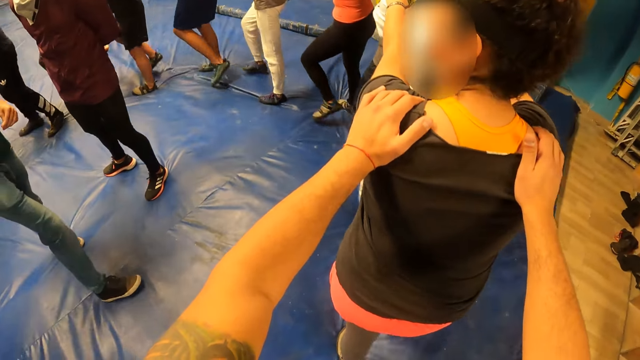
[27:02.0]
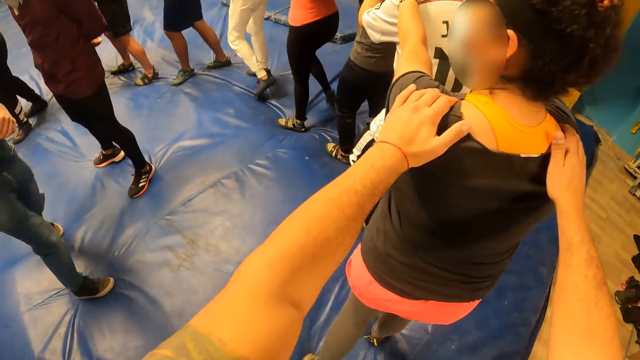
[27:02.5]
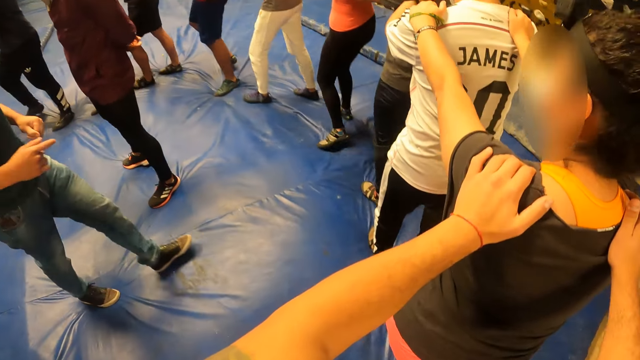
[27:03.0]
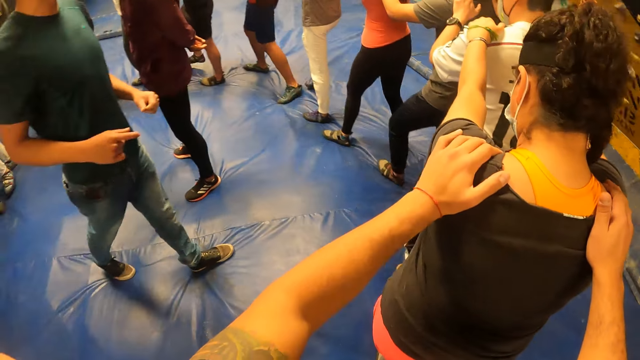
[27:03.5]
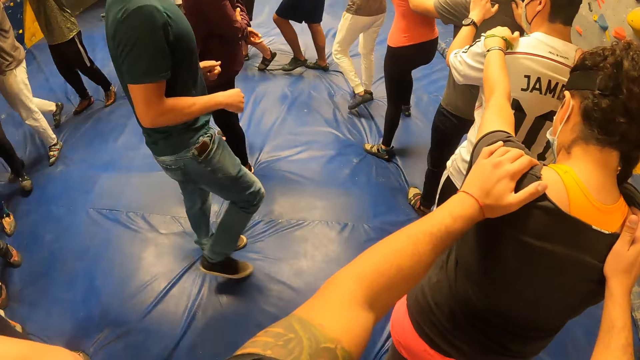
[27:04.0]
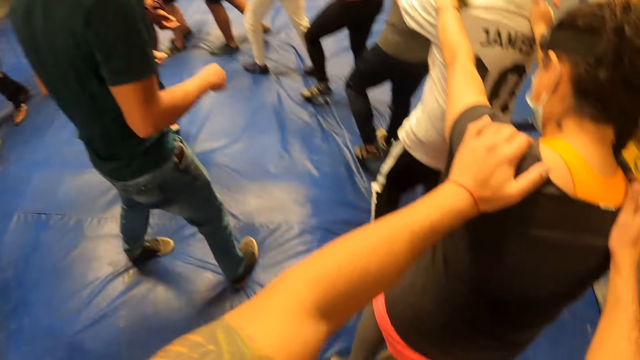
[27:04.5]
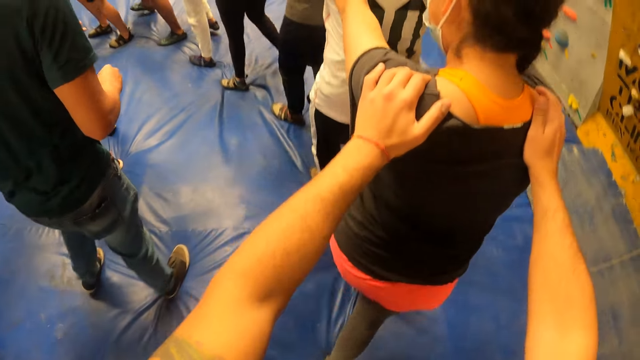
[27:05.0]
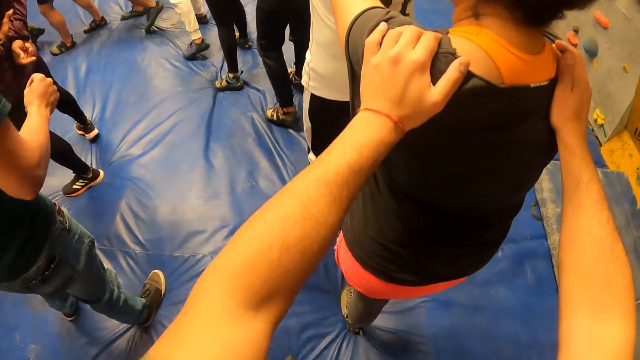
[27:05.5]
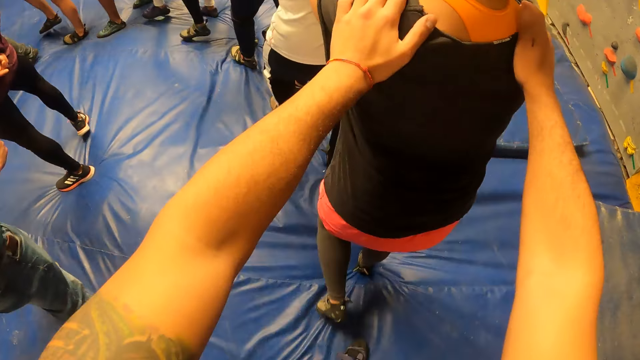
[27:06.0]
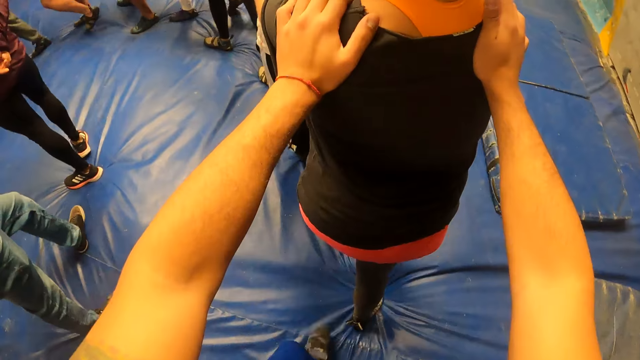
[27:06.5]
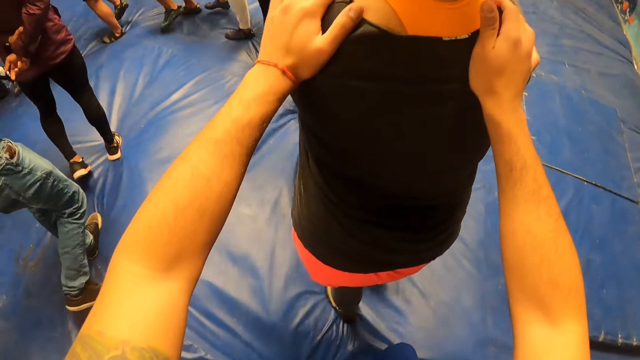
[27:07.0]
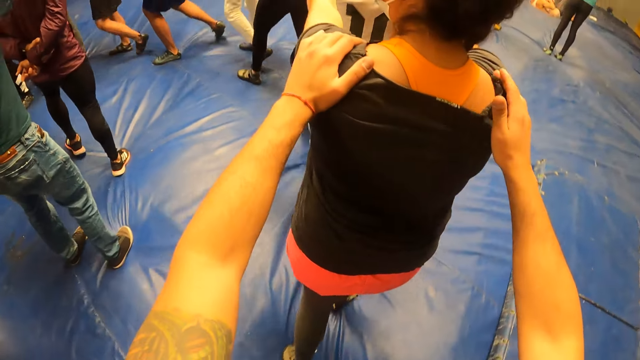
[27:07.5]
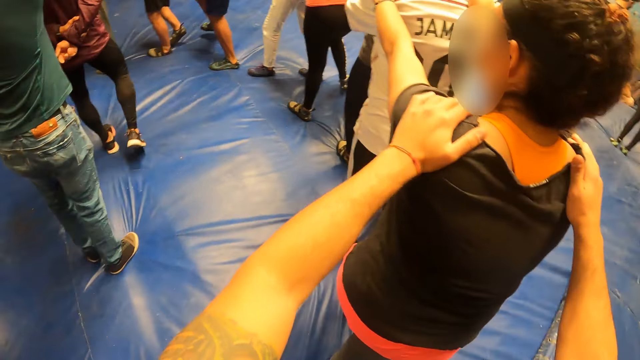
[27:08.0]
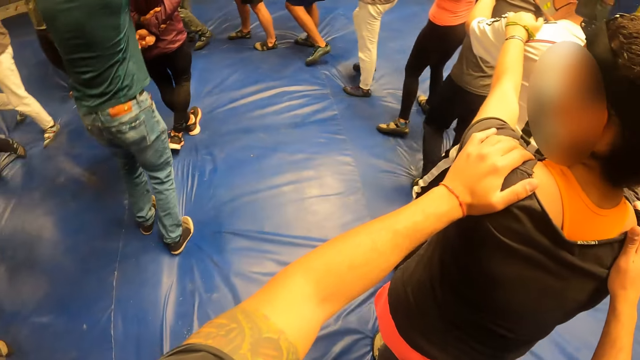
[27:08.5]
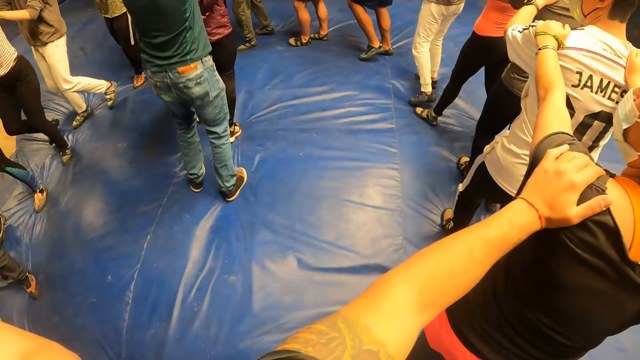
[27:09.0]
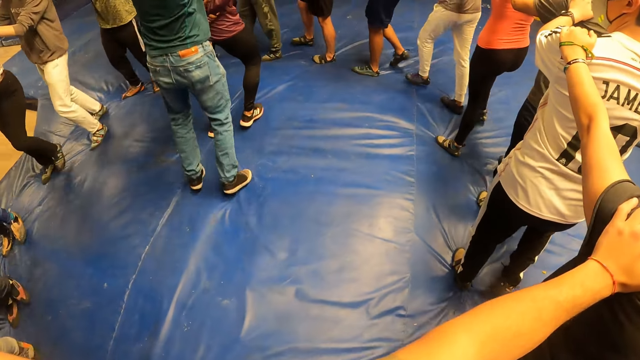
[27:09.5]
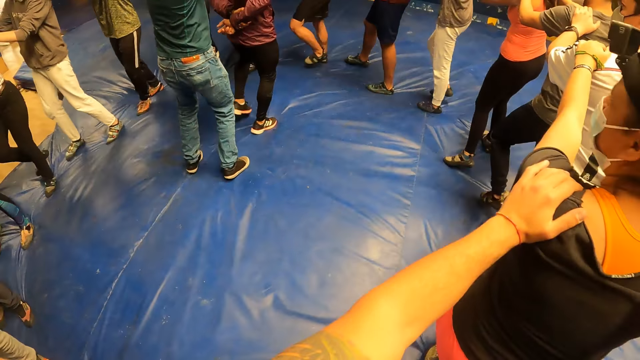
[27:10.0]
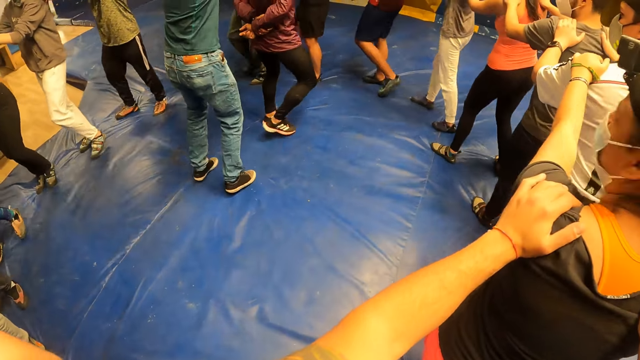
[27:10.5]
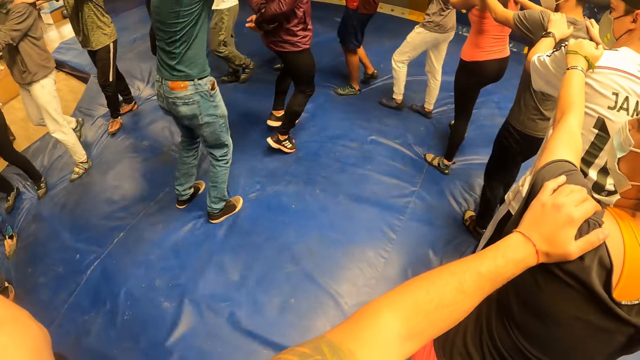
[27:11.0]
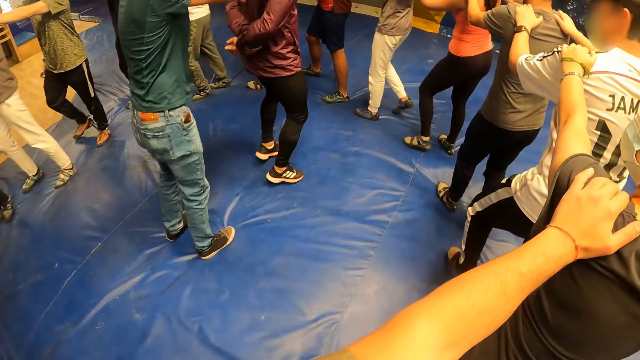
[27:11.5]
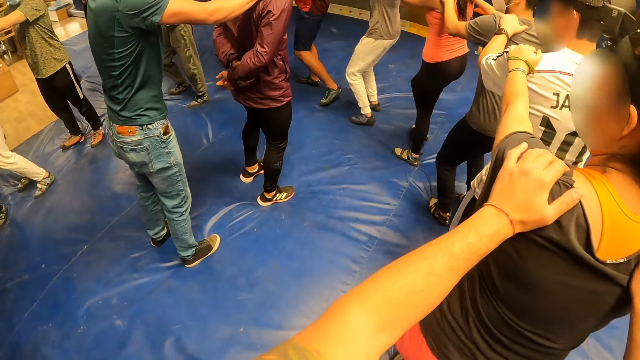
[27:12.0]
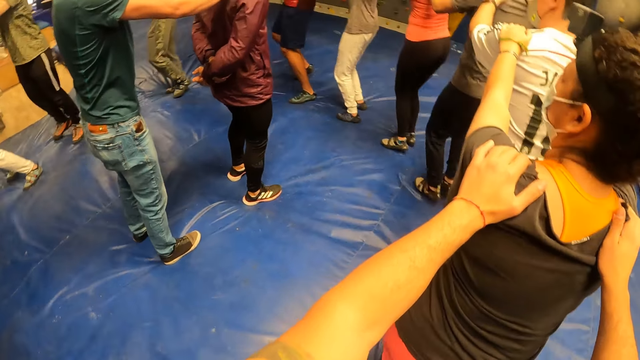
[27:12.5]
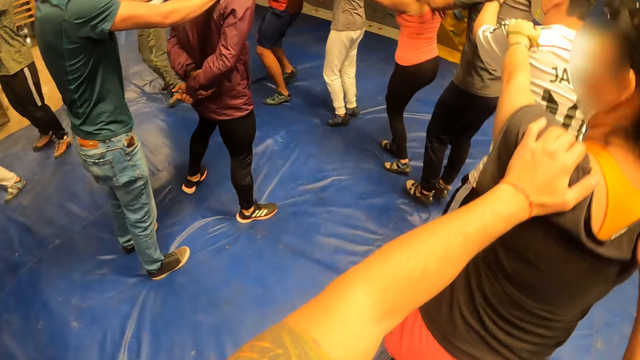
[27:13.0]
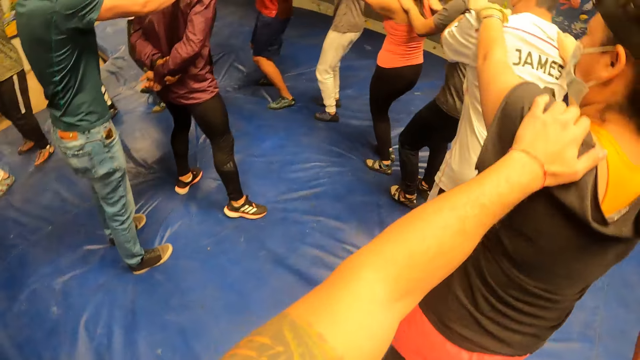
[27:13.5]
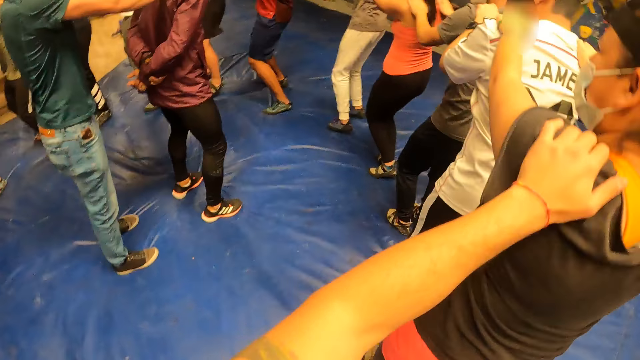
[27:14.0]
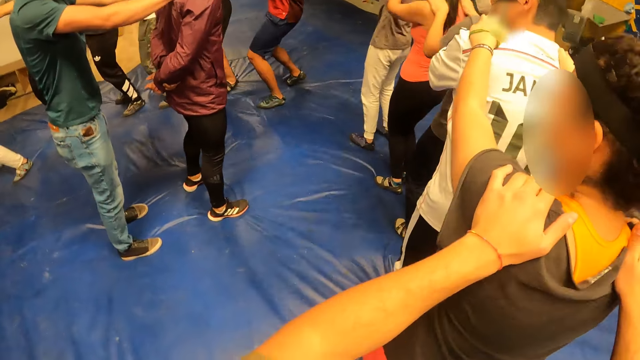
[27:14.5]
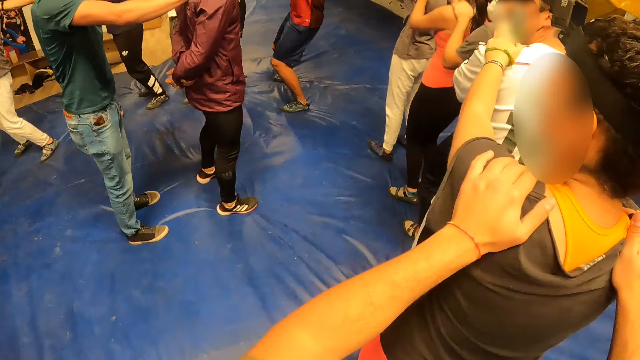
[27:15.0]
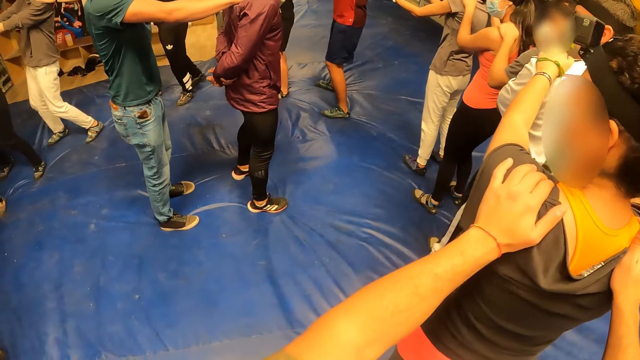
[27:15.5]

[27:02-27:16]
A man interacts with the team. The camera wearer walks, then men walk at the playground. The man jumps. Another man jumps. The camera wearer jumps with a group of people in a circle.

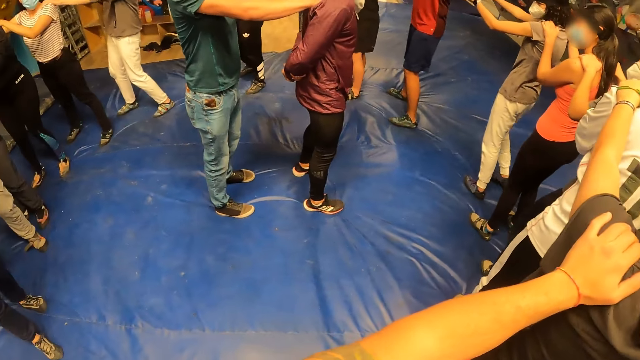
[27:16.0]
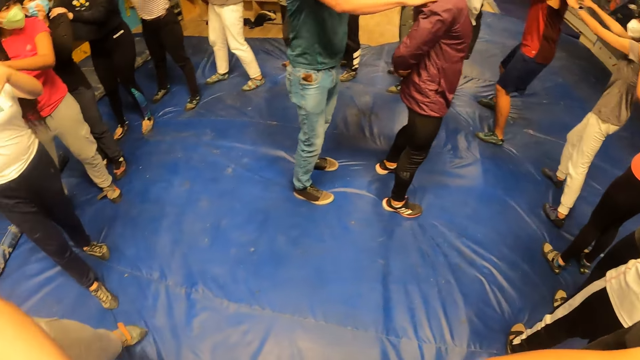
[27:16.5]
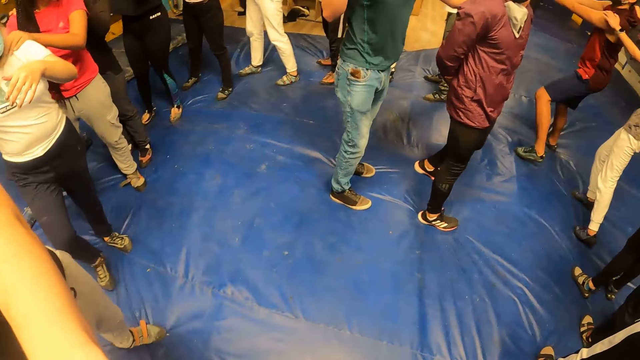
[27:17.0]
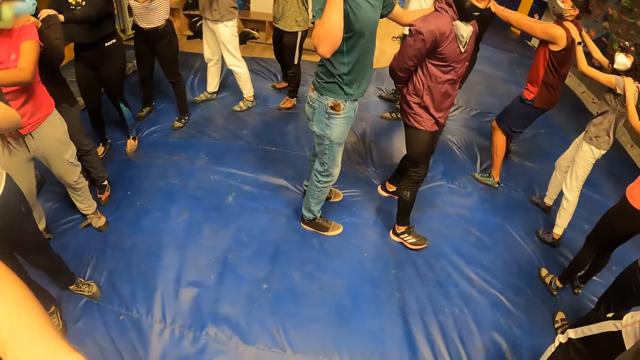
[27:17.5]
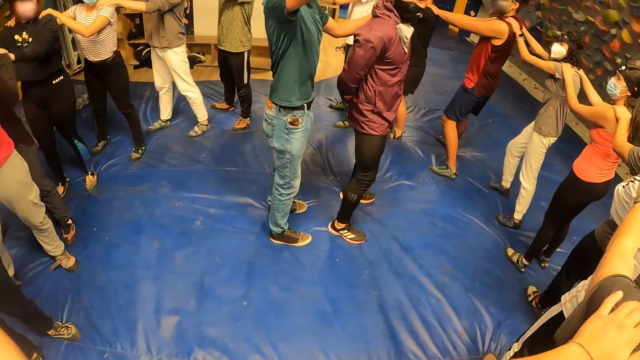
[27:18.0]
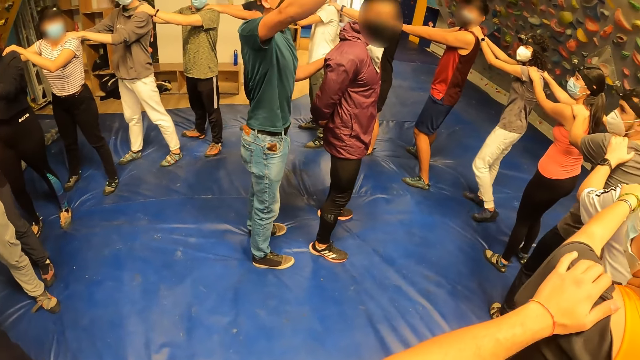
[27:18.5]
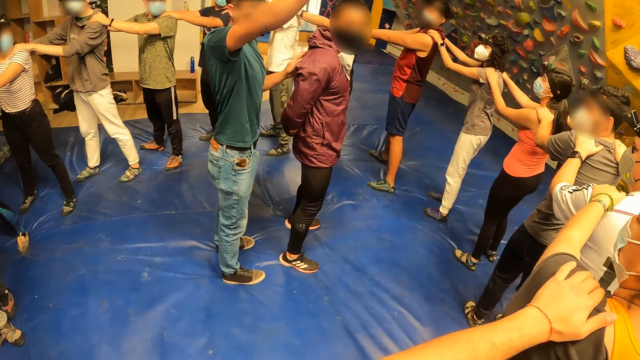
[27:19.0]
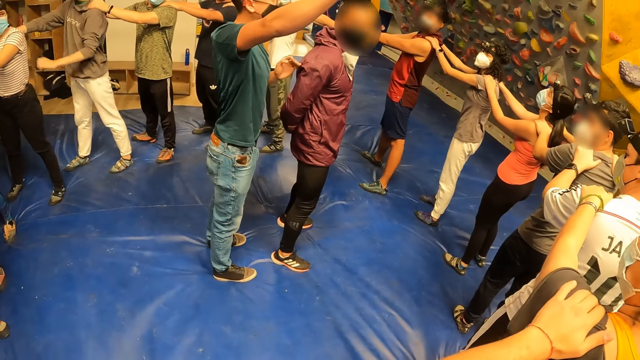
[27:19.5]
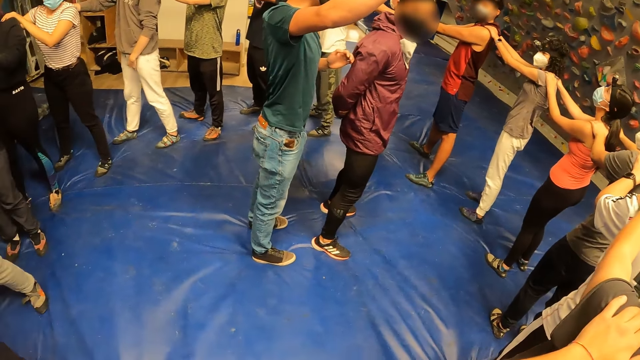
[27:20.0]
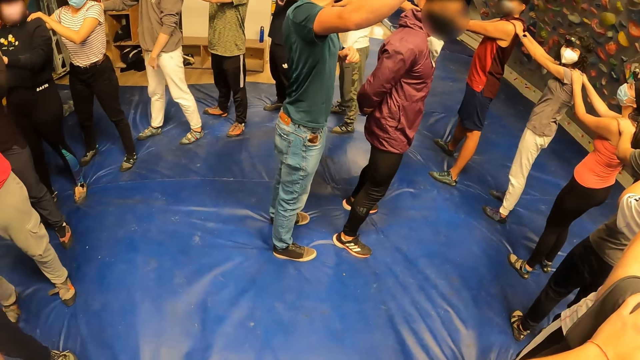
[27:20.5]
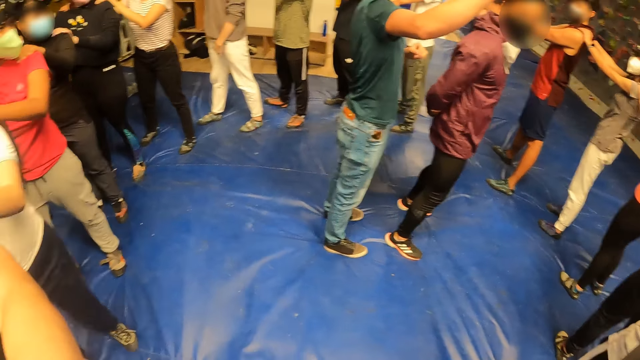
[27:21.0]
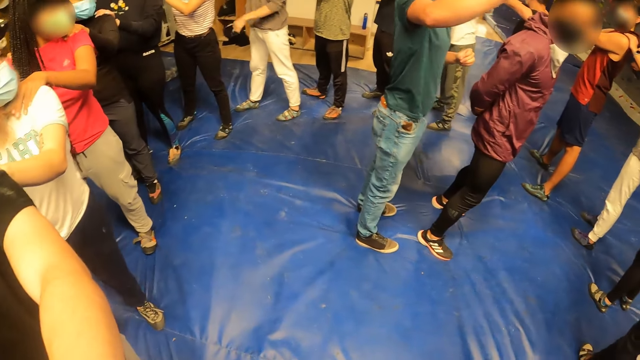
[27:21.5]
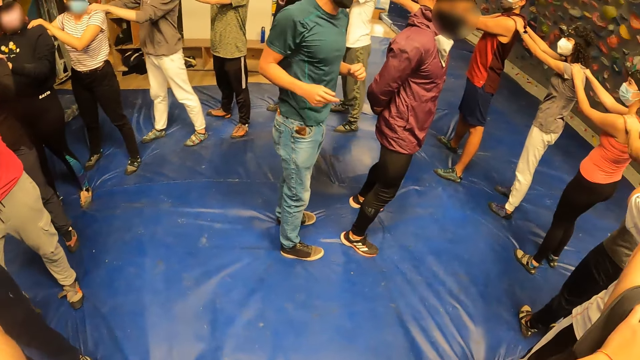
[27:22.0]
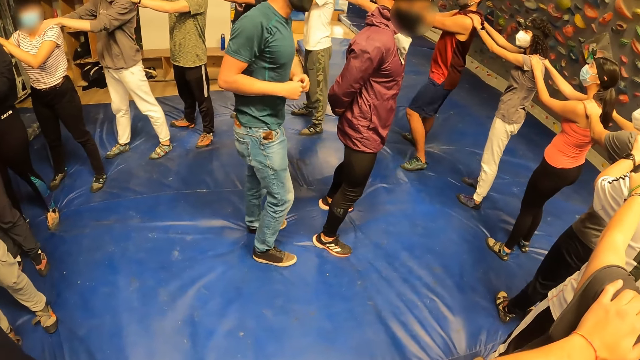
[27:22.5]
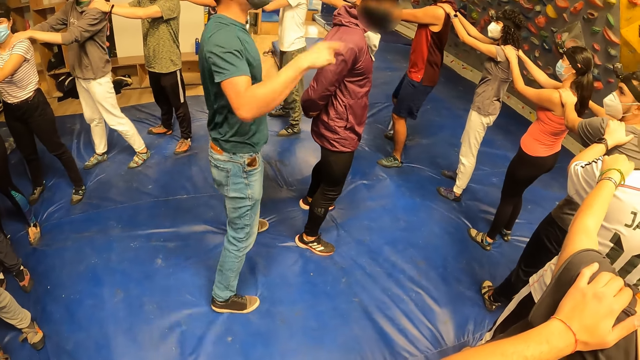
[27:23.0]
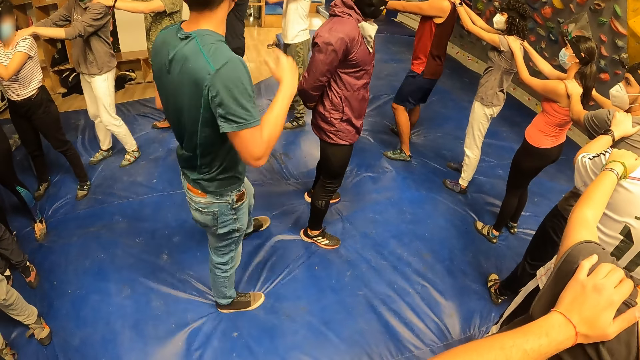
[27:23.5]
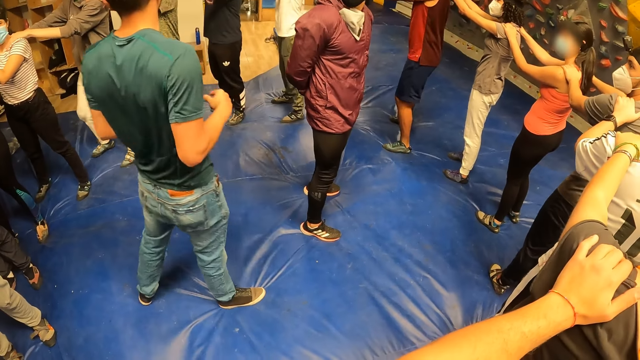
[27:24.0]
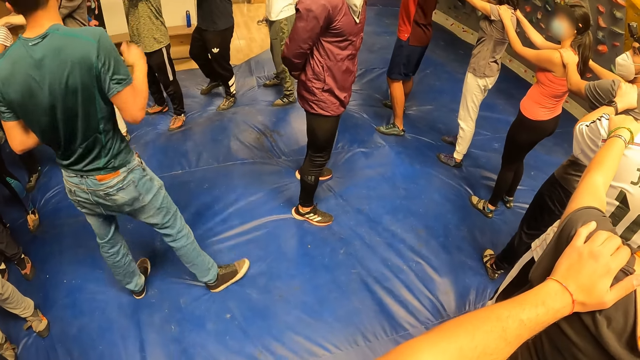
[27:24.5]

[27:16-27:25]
The instructor interacts with the camera wearer and the group of people. The instructor holds the camera wearer's shoulders. The camera wearer looks around.
